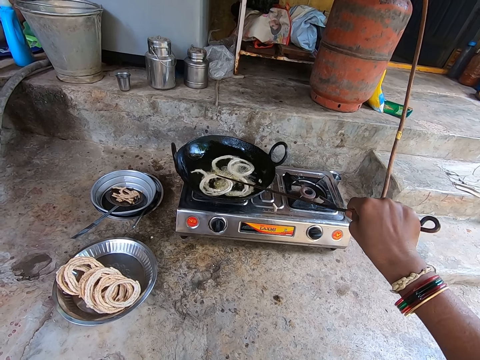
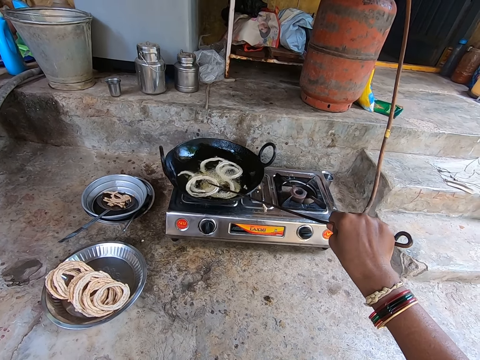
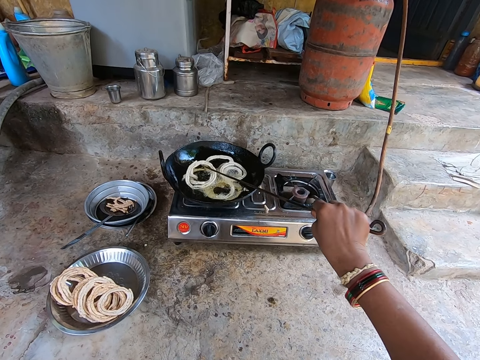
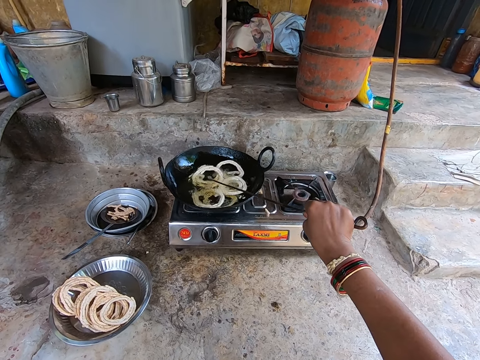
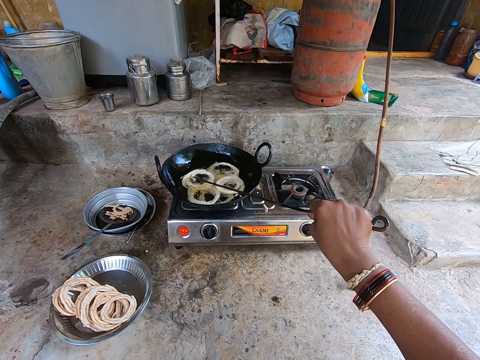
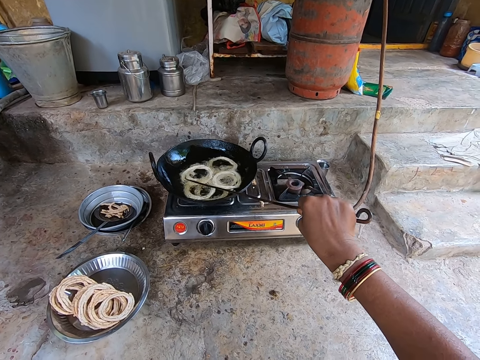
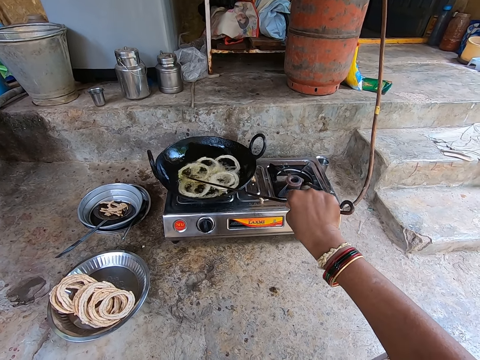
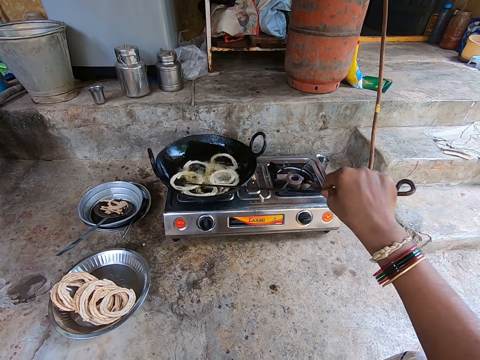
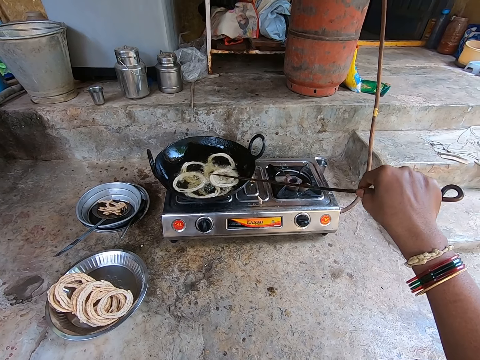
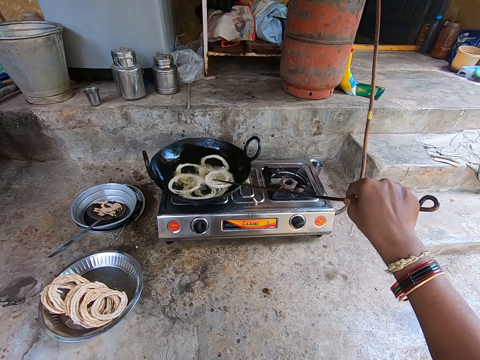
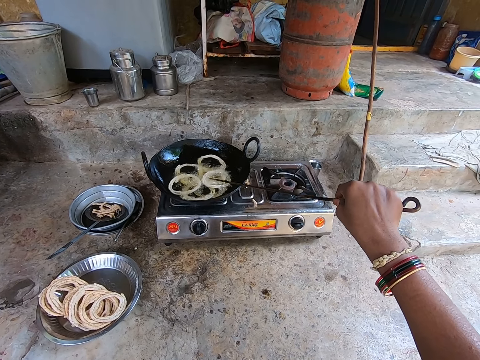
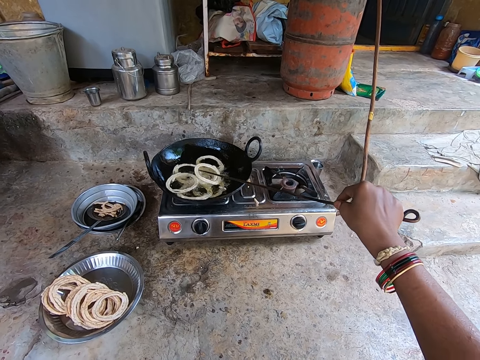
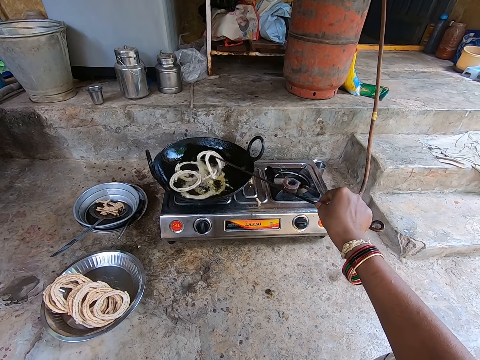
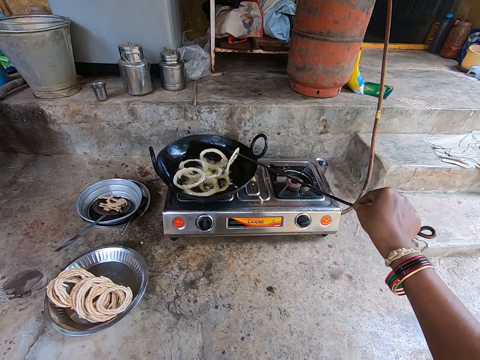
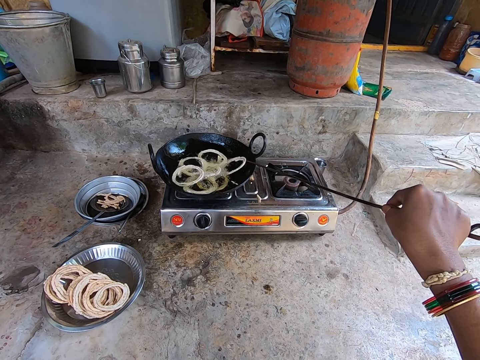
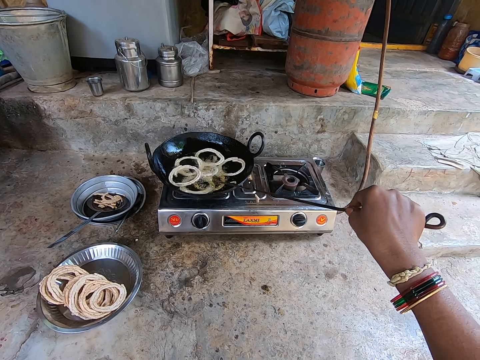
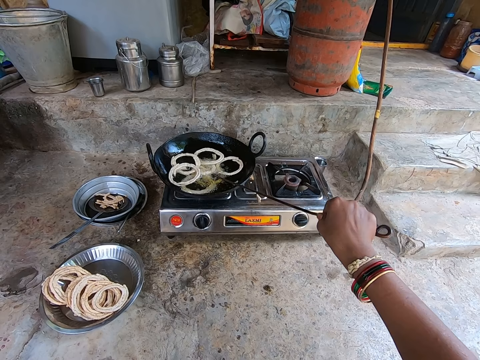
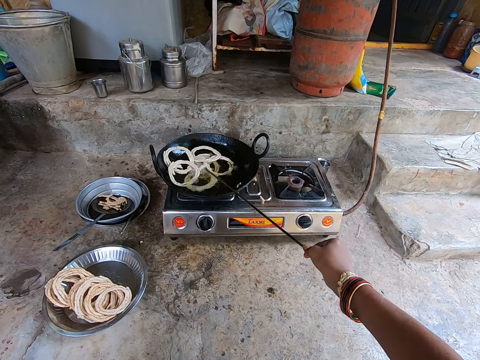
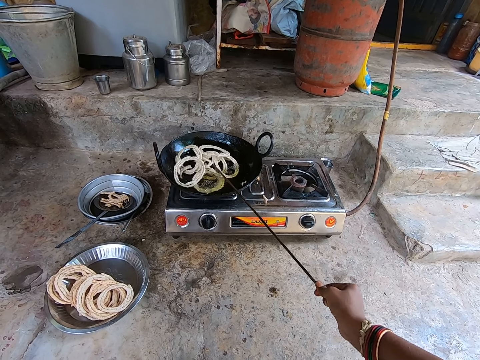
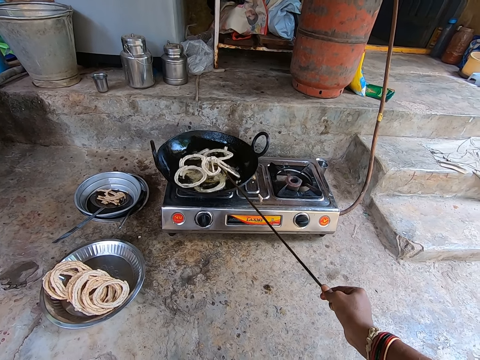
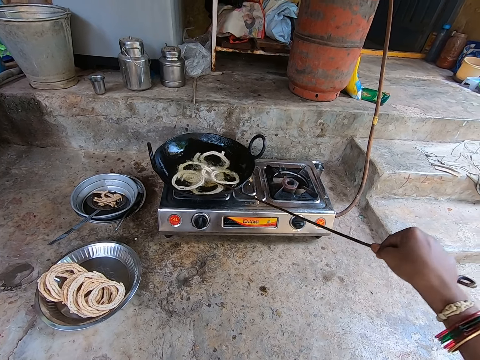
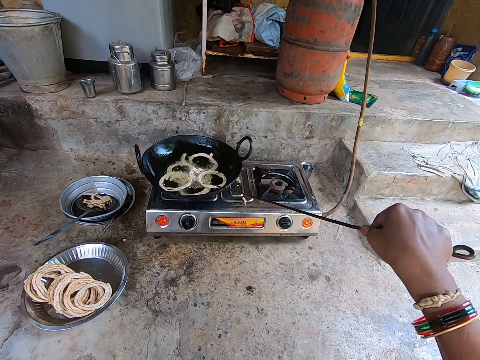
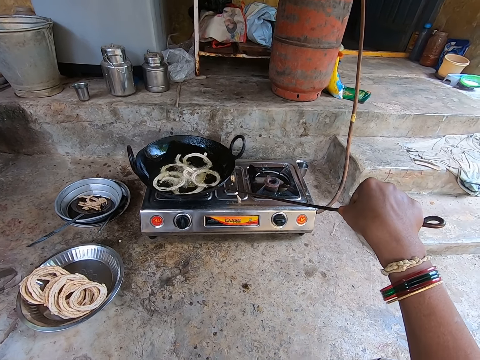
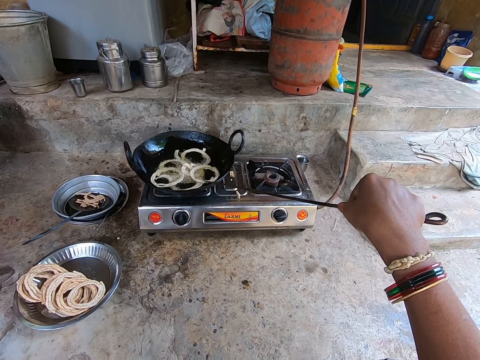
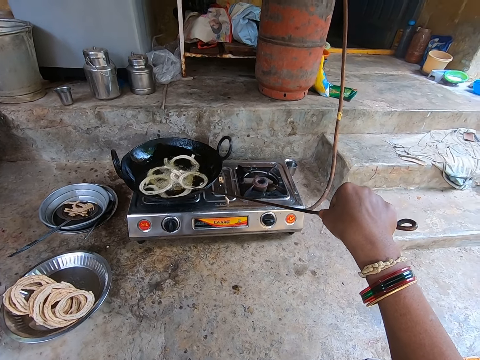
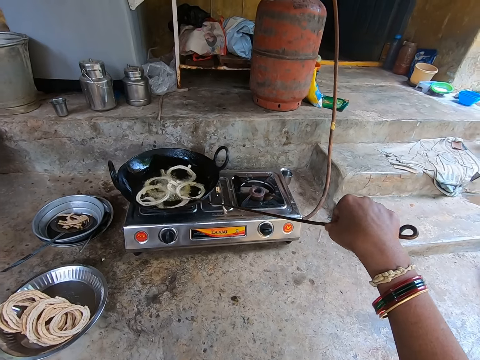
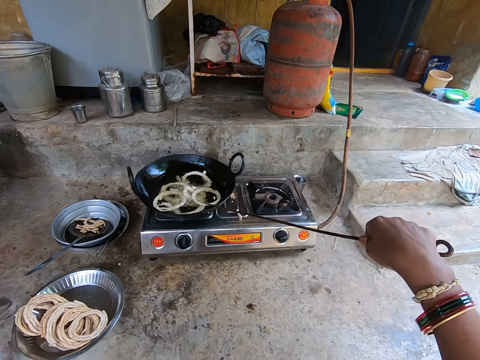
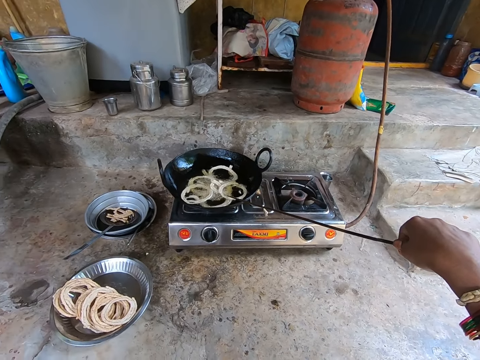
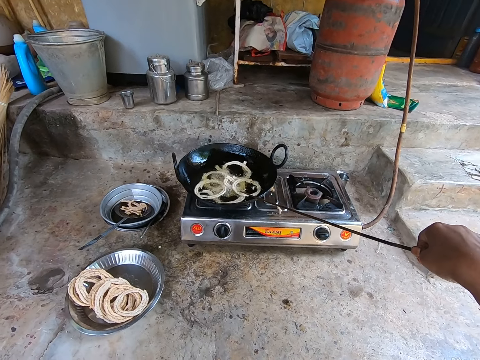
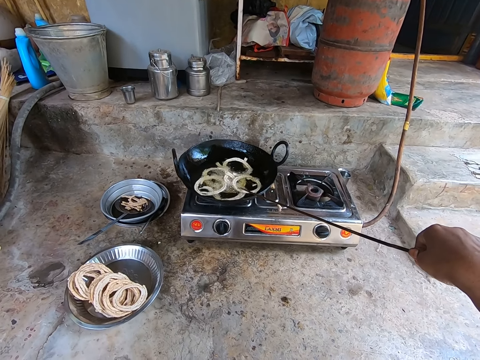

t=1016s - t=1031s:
The camera wearer pulls back the cooking stick. They look at the frying pan. They stir the pasta on the frying pan. They pull back the cooking stick, move the cooking stick and look at the frying pan.

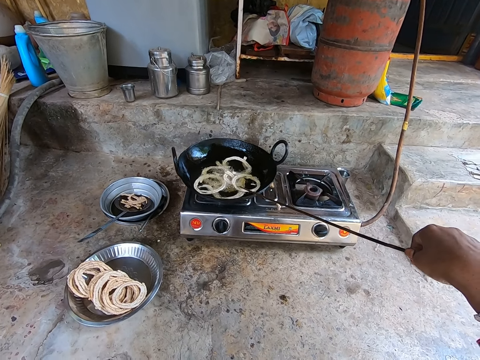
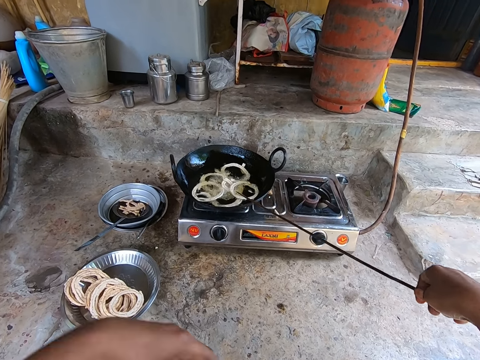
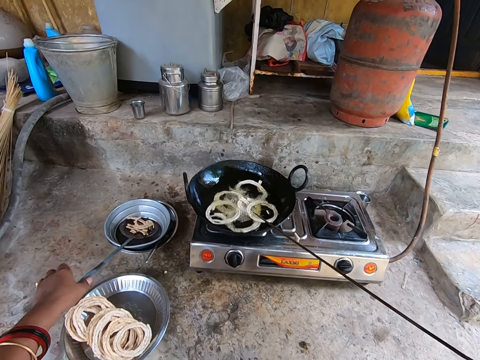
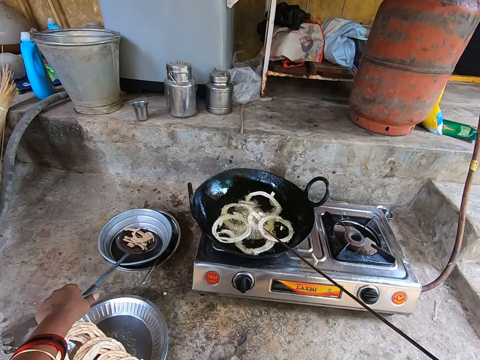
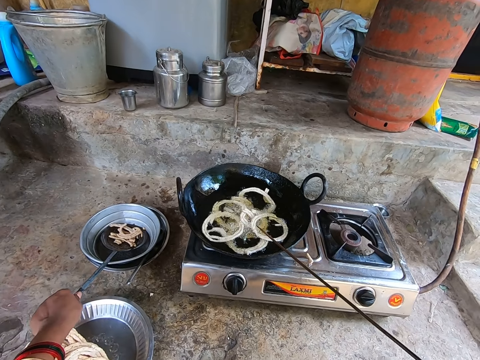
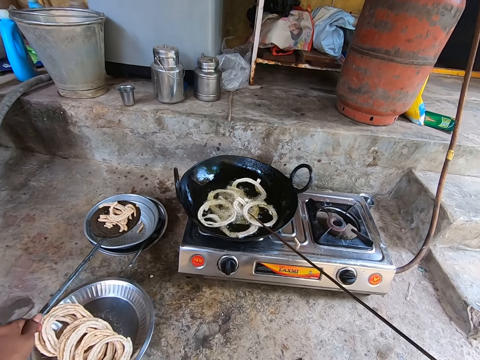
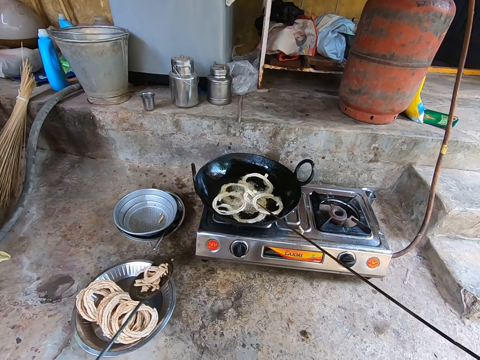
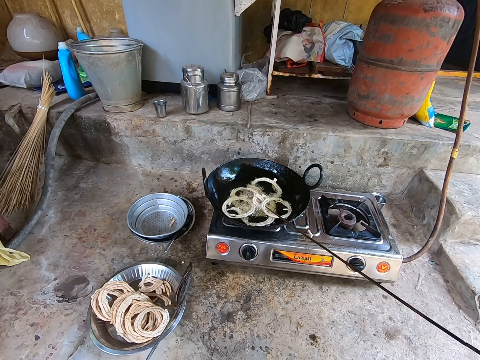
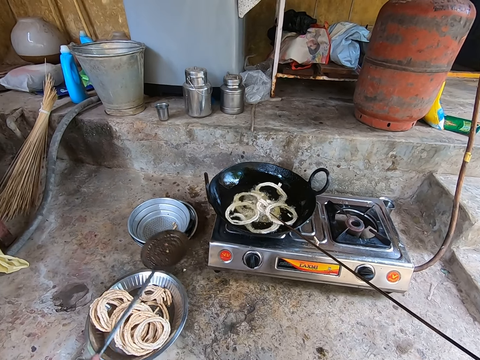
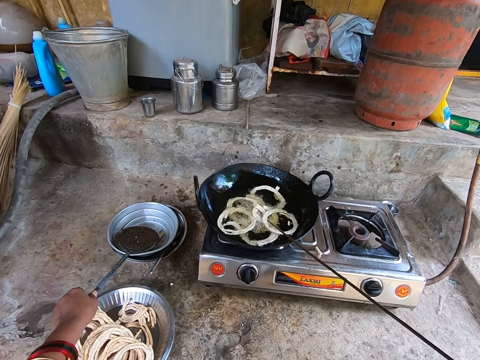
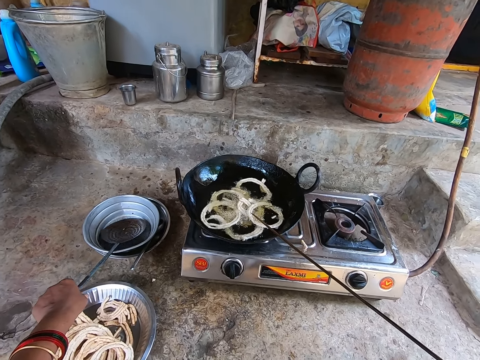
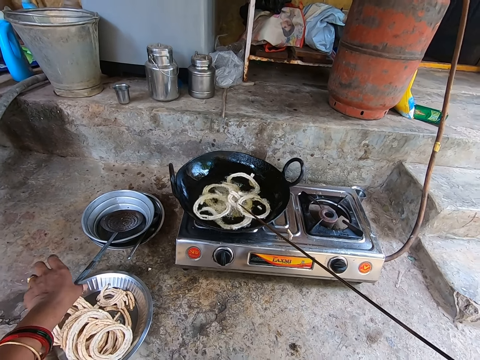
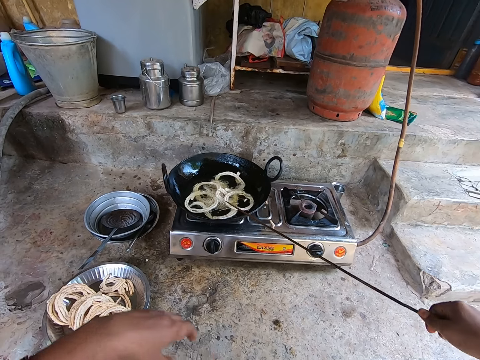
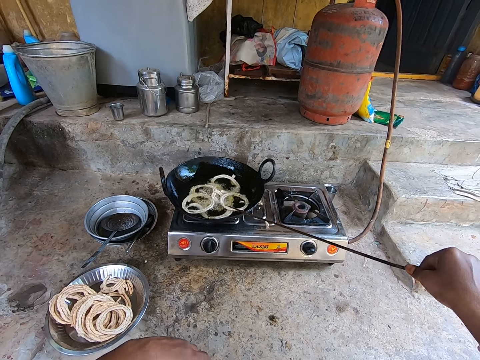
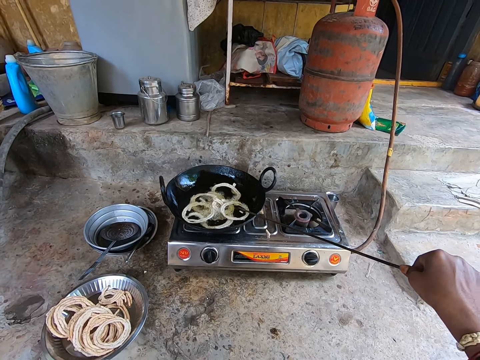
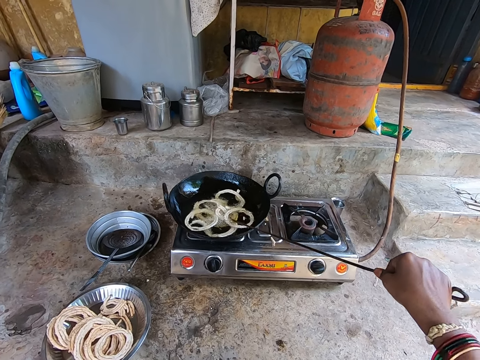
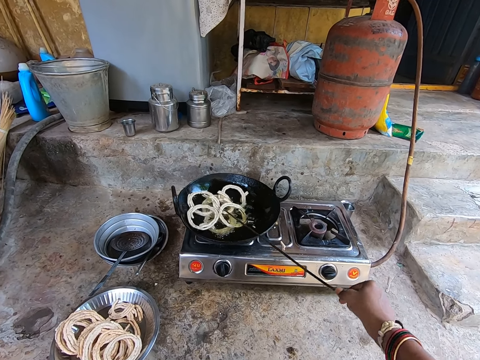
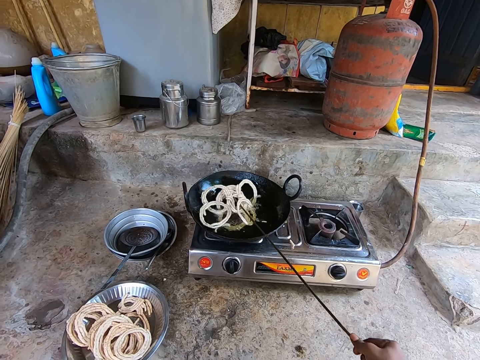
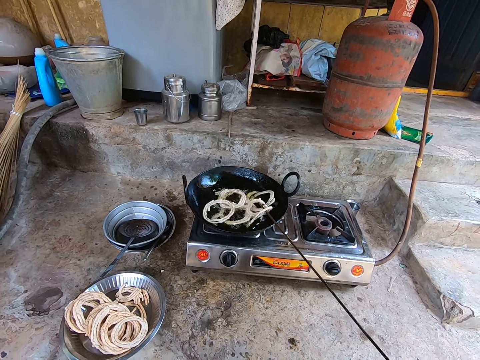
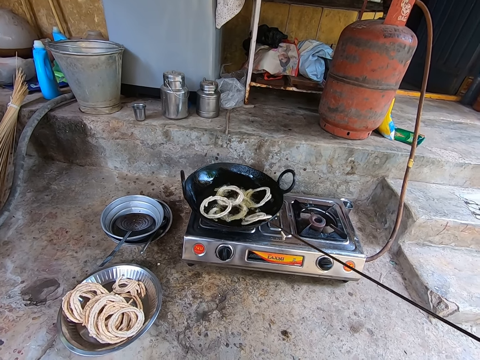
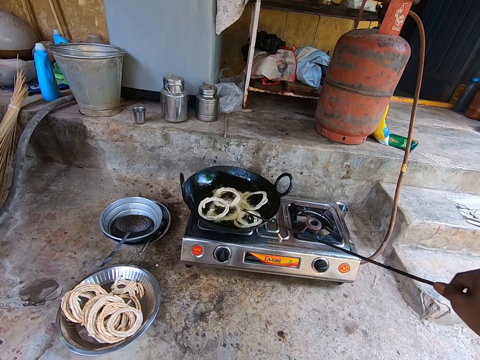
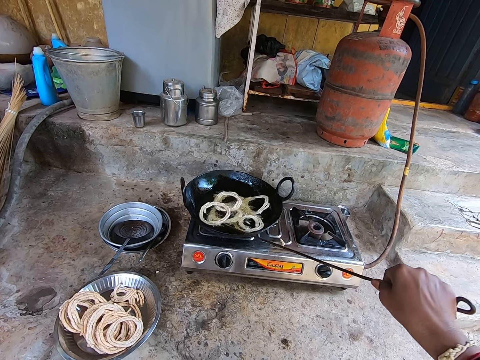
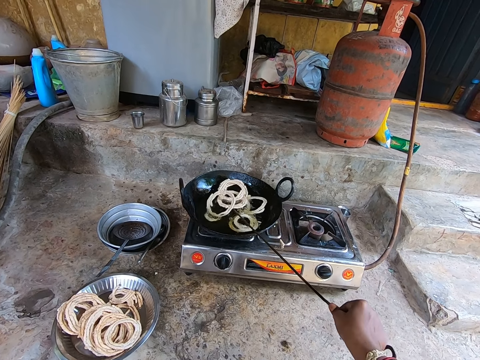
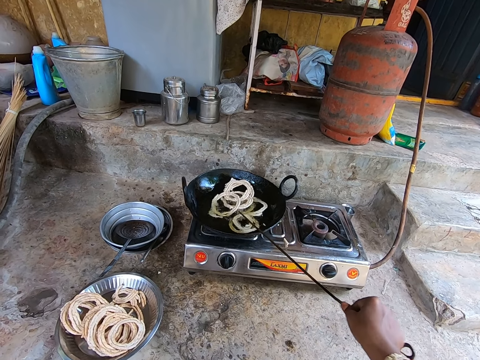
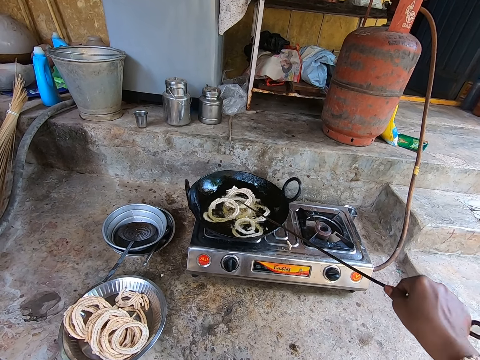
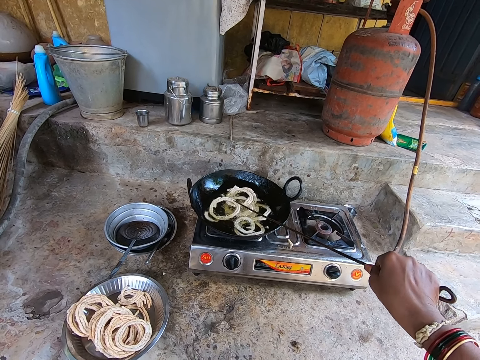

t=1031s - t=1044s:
The camera wearer moves the left hand. They pick up the cooking spoon. They lift the cooking spoon. They pull back the cooking spoon. They pour the pasta on the platter. They move the cooking spoon. They place the cooking spoon on the bowl. They pull back the left hand. They move the cooking stick. They stir the pasta on the frying pan.
